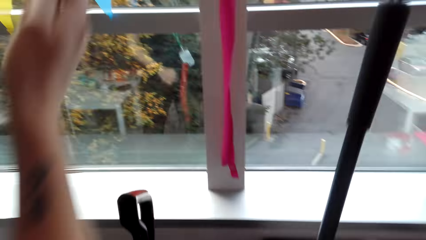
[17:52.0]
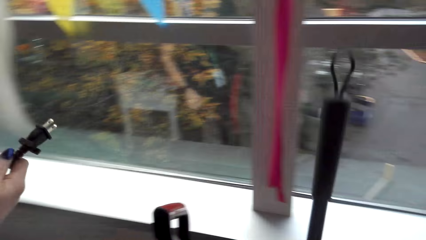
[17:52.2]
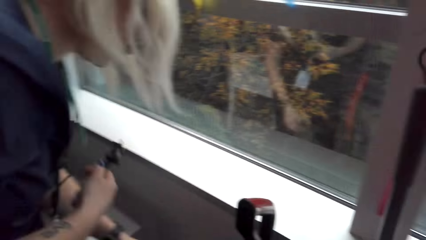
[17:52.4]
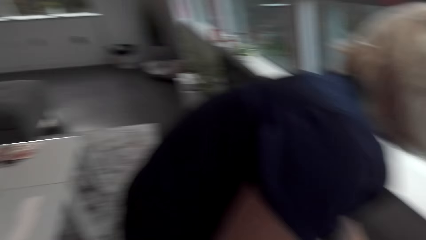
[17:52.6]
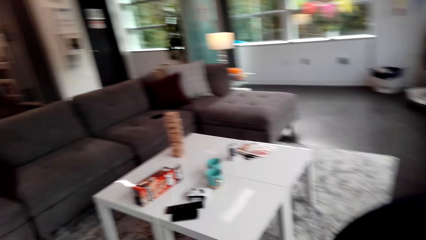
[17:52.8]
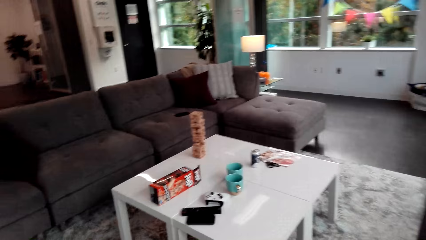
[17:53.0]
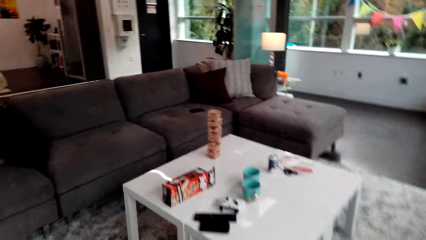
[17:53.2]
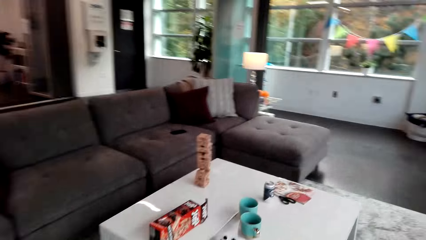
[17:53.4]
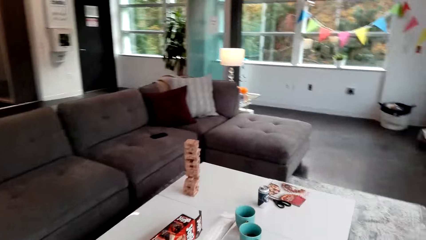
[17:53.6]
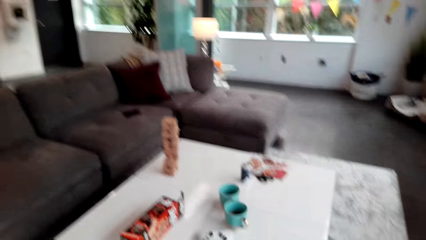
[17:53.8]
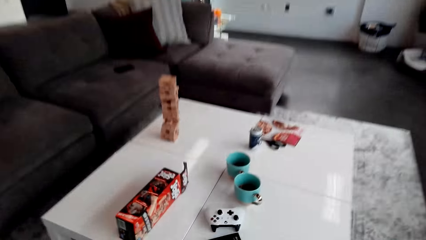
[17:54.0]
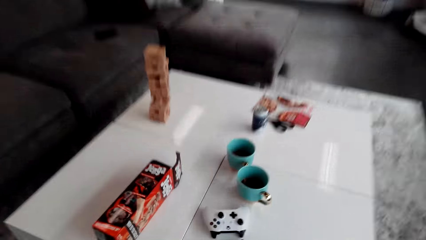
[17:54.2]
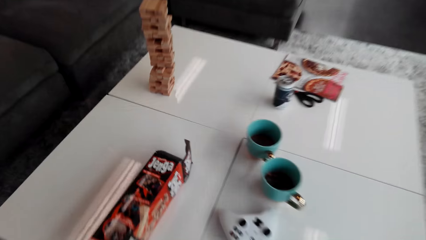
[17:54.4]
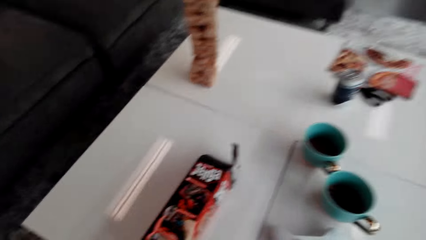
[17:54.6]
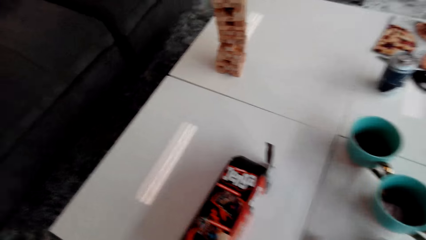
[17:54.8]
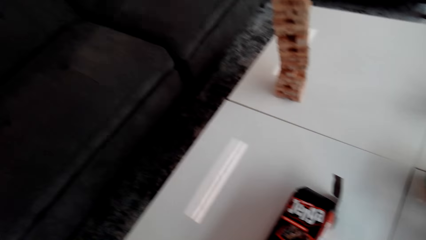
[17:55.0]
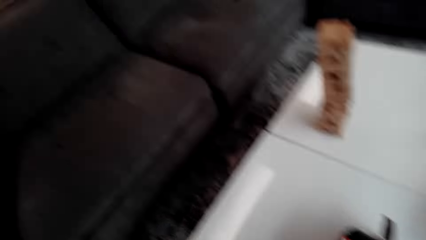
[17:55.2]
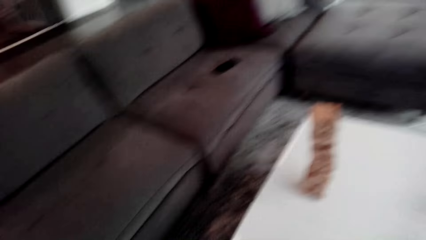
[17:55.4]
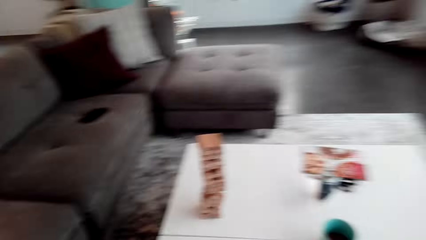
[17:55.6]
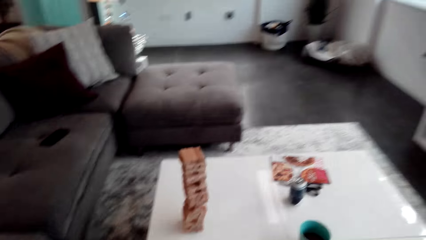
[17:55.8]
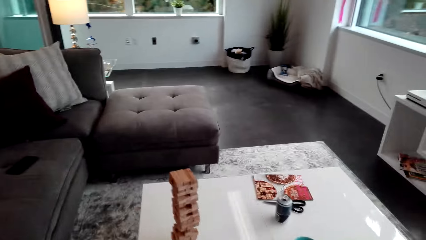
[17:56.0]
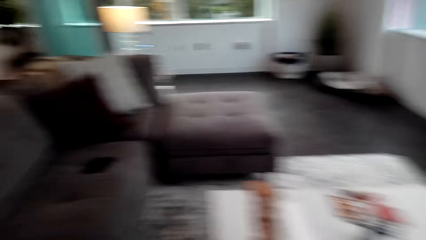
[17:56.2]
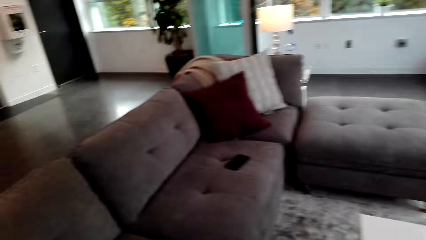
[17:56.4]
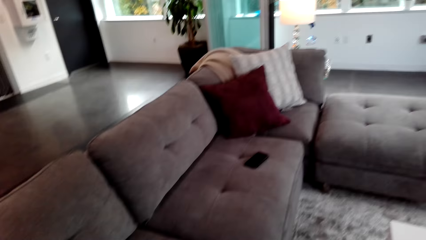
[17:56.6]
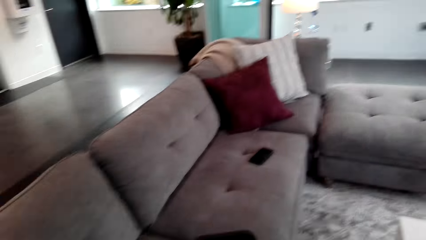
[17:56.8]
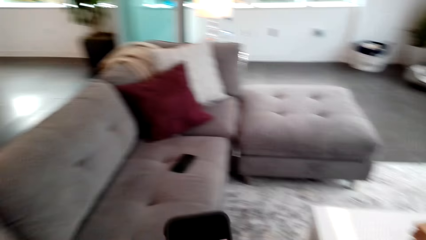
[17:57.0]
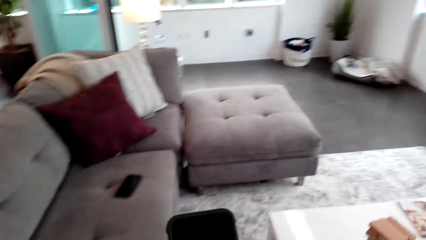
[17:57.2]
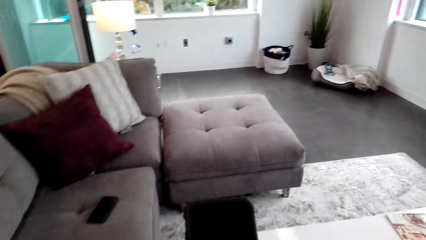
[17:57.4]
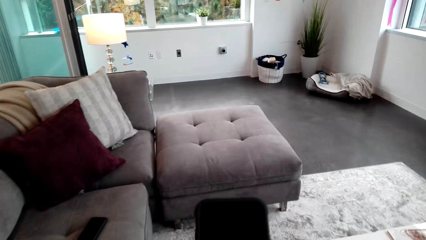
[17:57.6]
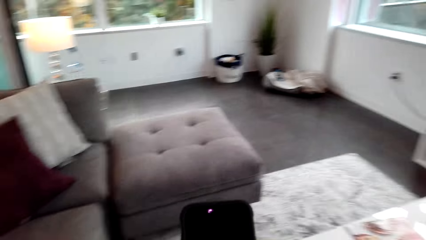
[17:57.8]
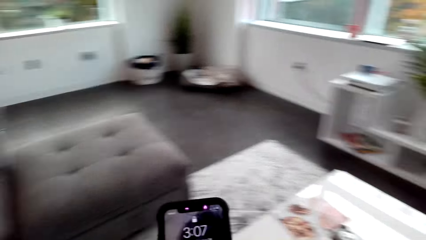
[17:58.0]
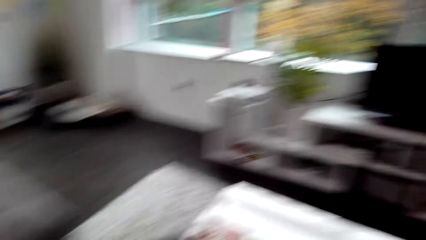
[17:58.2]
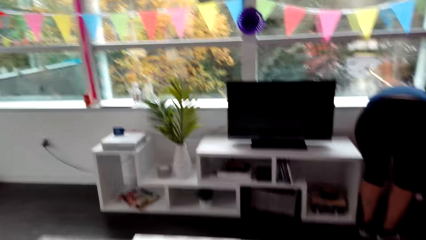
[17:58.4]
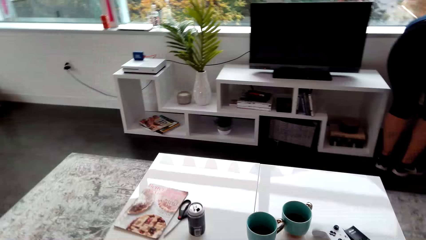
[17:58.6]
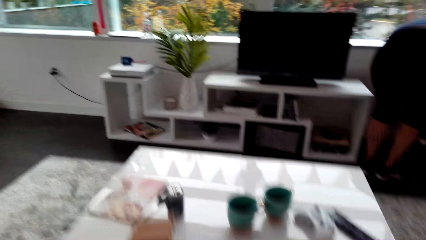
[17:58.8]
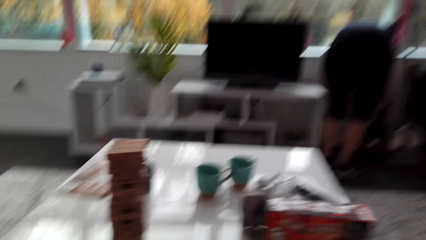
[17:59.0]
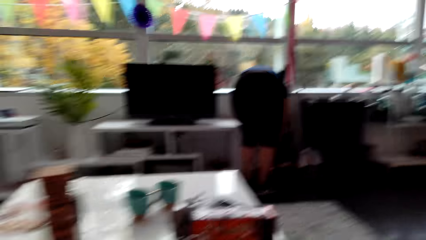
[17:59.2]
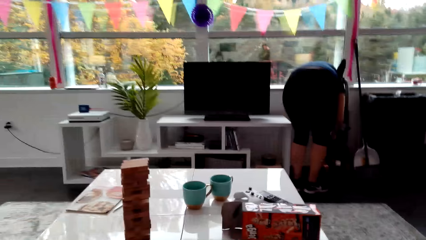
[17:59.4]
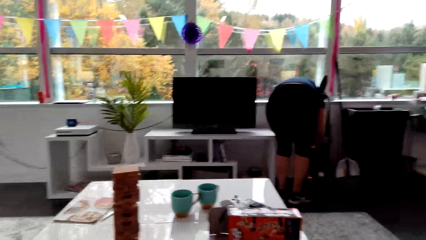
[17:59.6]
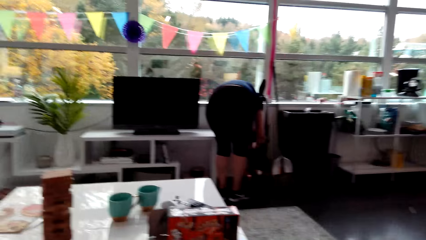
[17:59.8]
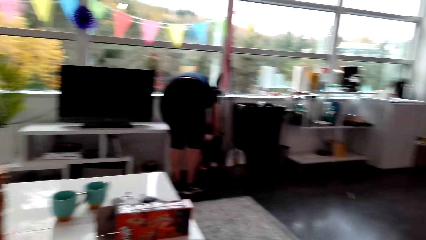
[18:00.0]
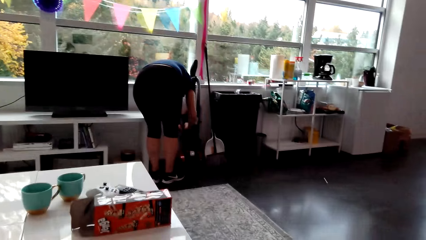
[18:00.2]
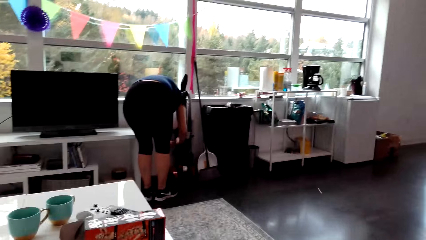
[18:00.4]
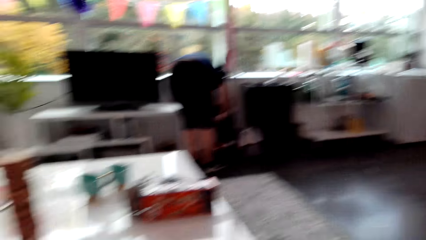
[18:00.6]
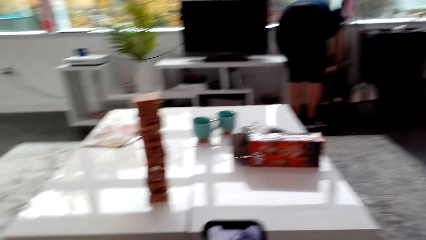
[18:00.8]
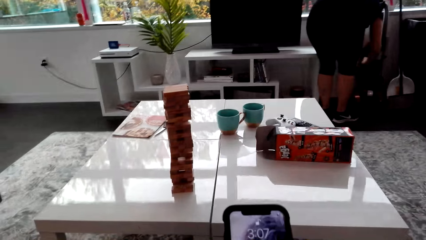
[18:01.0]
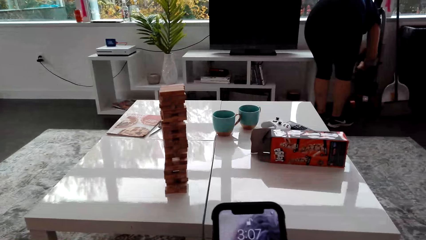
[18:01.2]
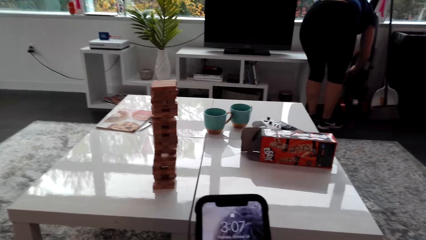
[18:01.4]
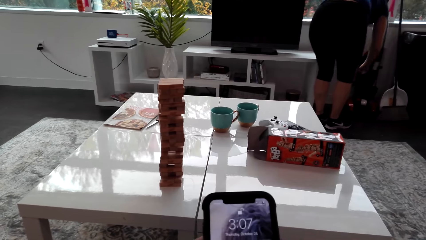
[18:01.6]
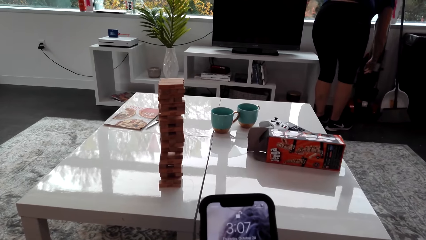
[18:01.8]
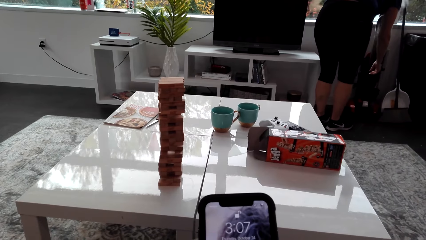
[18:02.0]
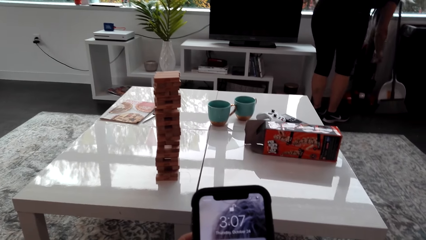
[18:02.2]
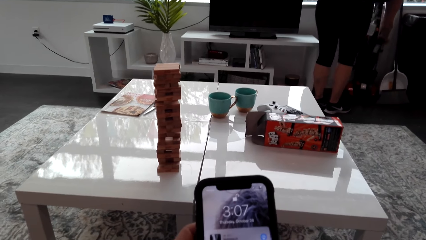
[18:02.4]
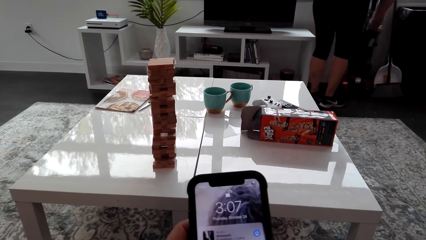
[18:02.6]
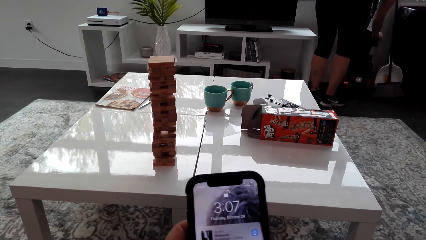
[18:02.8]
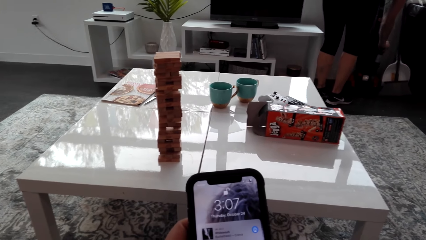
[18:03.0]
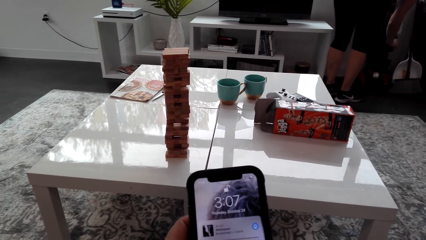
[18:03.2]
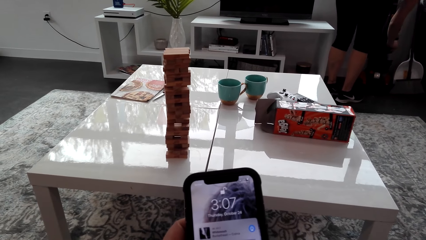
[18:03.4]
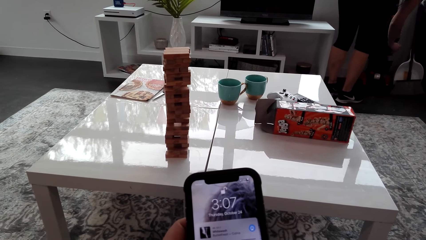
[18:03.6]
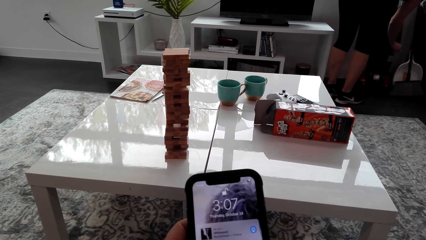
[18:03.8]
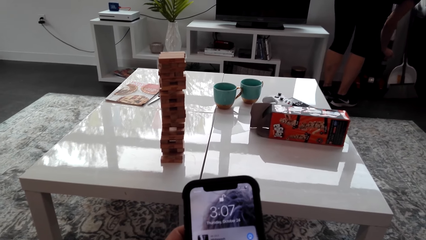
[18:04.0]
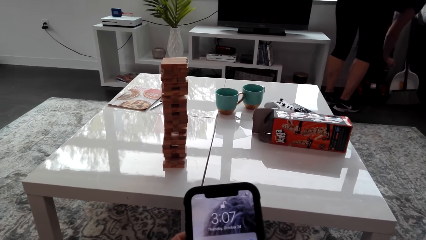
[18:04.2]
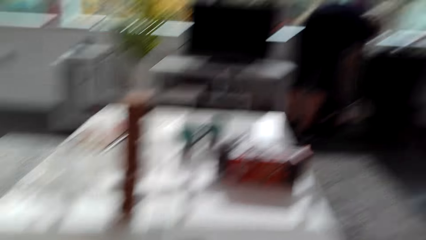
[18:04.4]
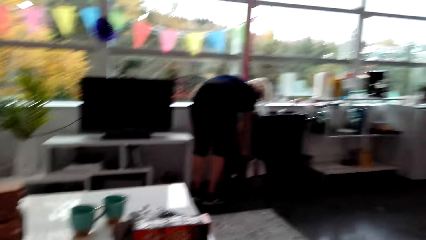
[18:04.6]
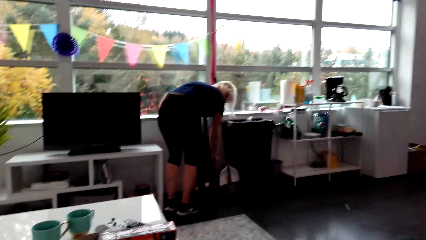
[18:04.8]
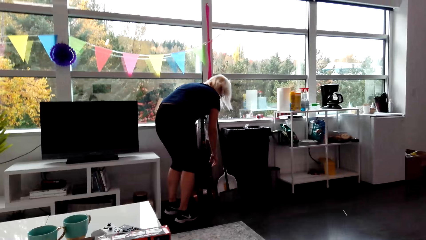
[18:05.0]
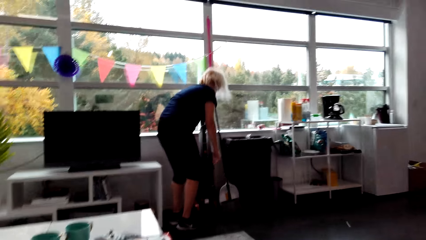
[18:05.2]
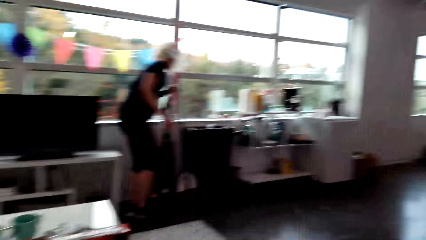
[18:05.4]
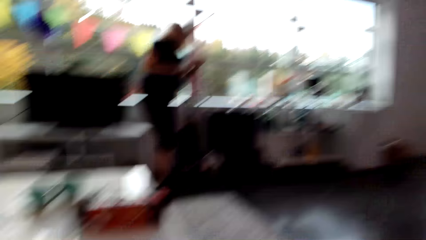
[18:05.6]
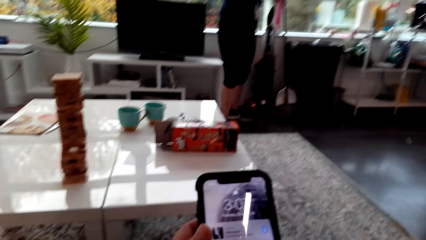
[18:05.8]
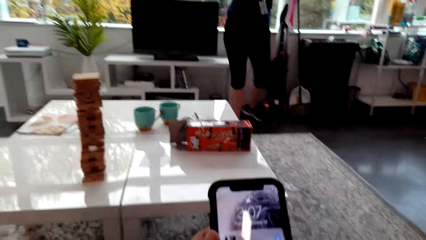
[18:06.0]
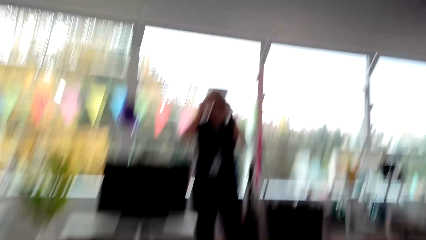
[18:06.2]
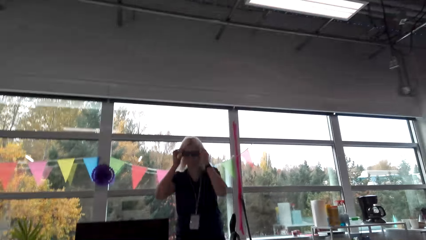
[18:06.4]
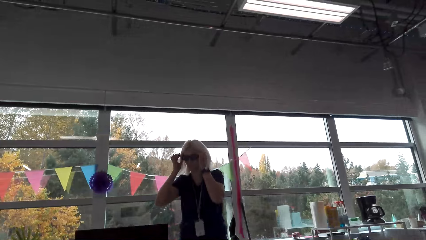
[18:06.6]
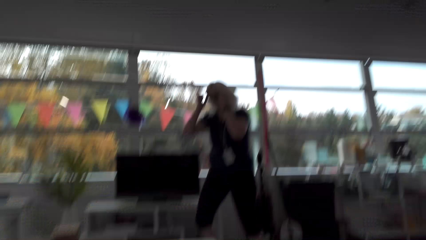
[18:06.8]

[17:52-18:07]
The camera wearer puts the broom down. She walks in the room. She takes the phone on the table. She sits down. She uses her phone.
